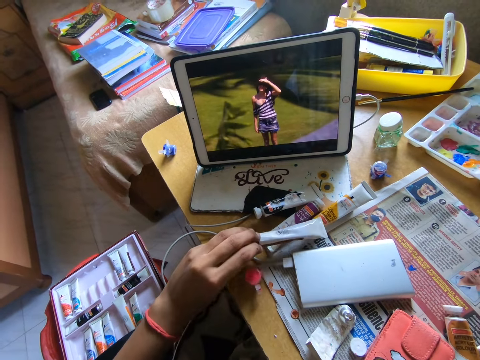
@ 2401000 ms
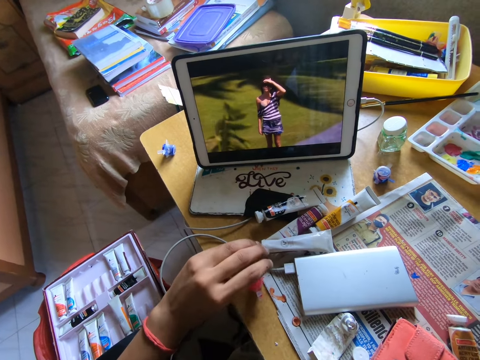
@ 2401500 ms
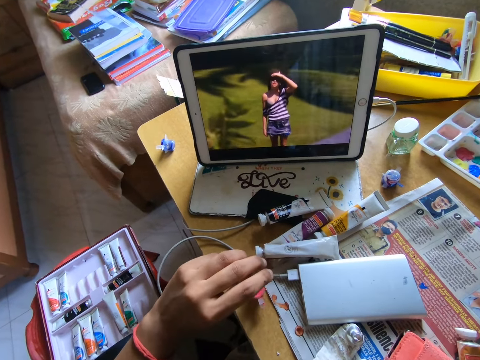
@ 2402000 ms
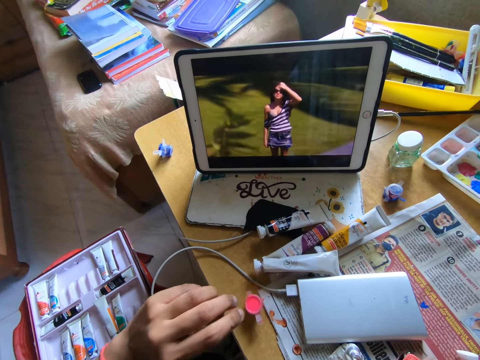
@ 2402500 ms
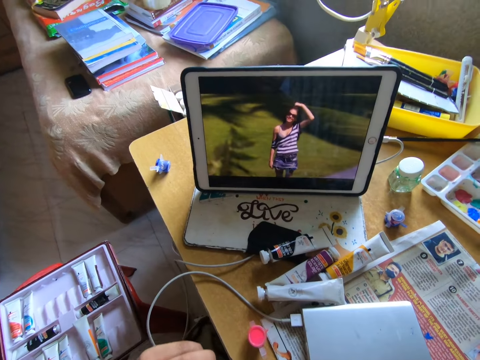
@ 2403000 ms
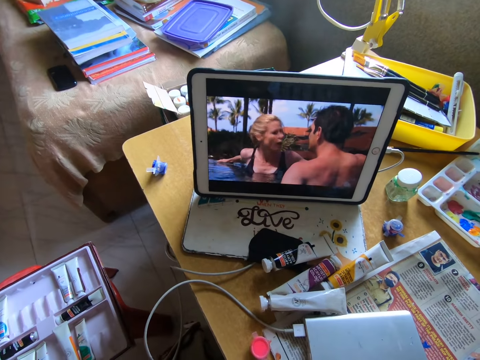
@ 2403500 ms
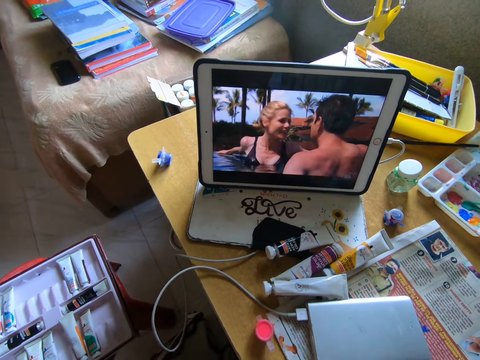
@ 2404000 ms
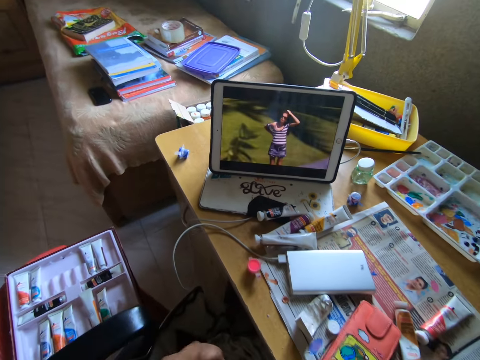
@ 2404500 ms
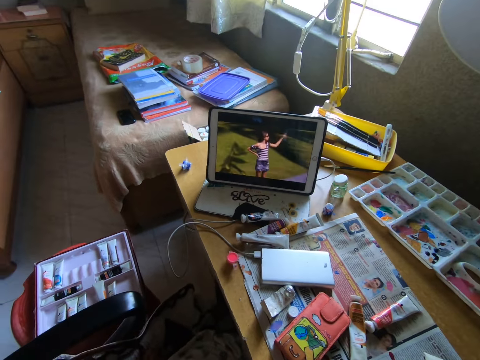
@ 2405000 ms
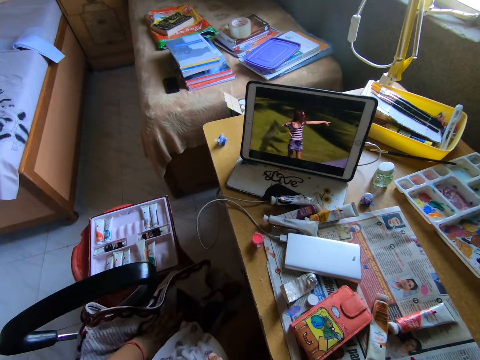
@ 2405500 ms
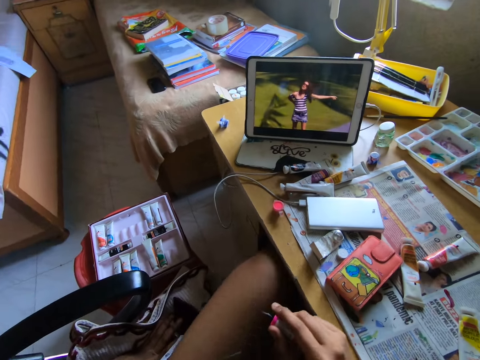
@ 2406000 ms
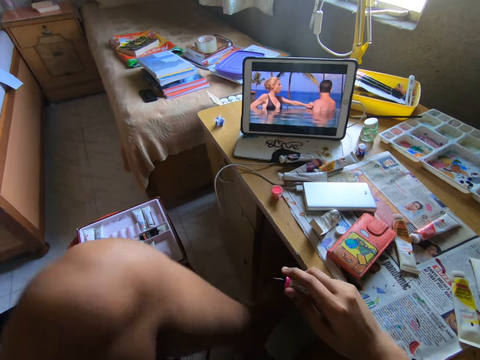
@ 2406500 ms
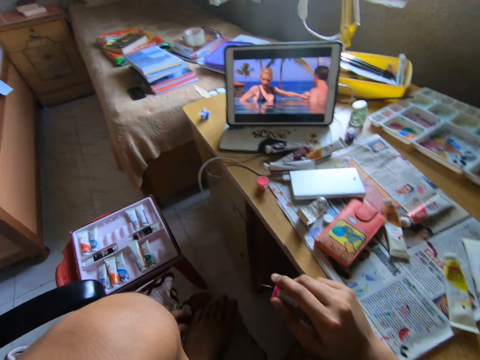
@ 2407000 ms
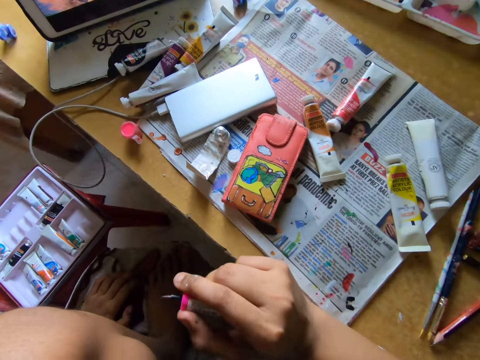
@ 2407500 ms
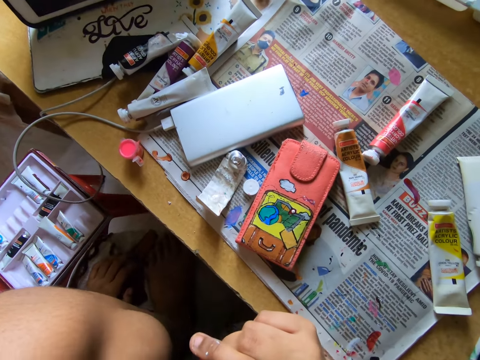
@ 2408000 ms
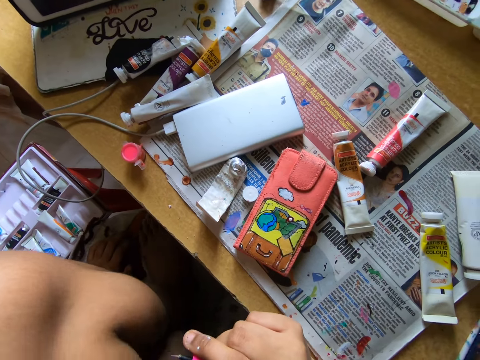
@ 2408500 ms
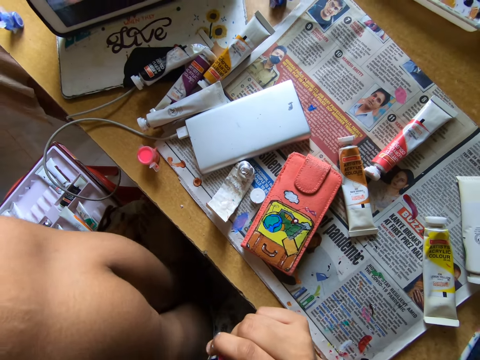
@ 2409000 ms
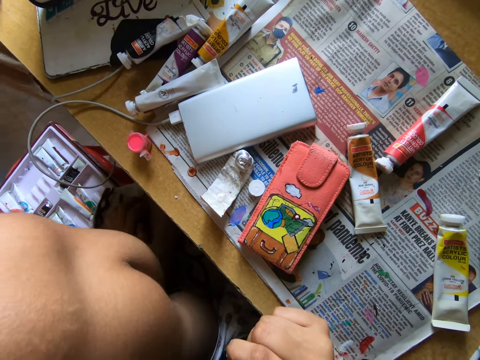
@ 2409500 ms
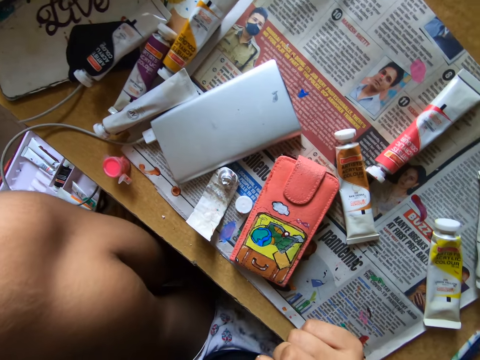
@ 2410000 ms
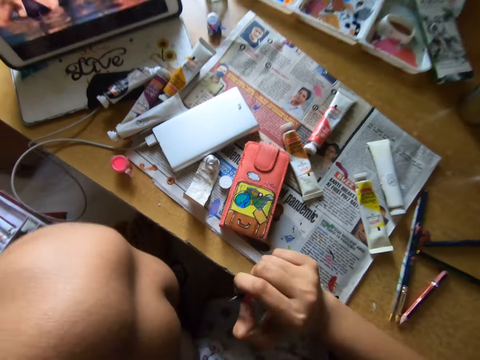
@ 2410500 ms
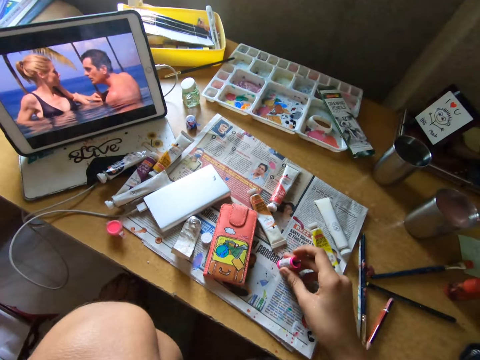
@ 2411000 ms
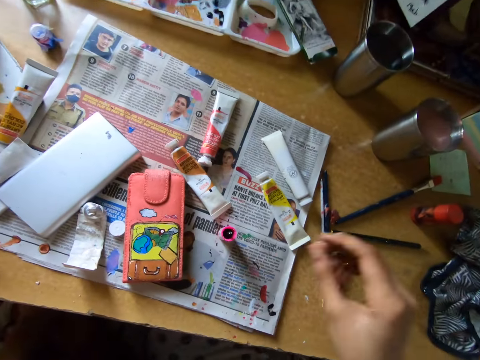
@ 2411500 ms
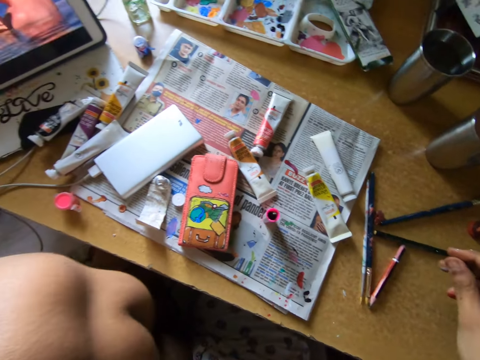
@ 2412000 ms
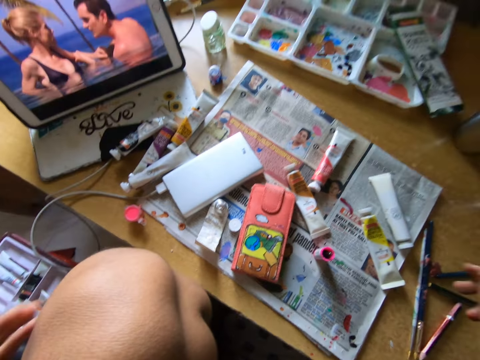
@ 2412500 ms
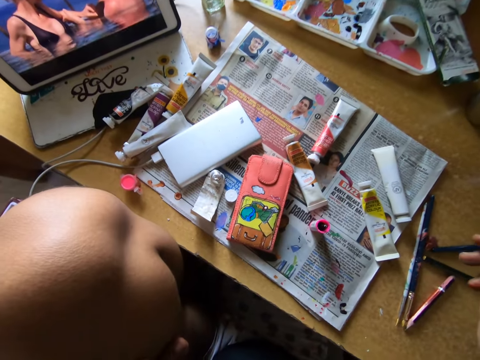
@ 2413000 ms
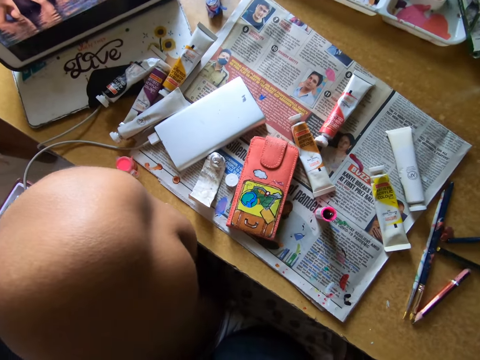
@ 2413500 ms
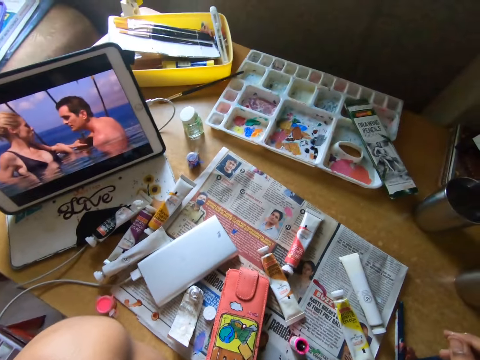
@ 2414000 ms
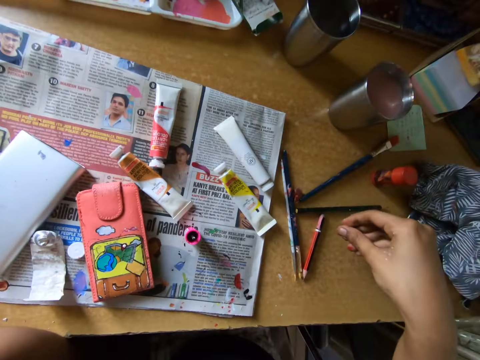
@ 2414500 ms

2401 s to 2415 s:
The camera wearer places the tube on the table. They put a leg on the seat. They place a paint marker on top of a newspaper. They look around.

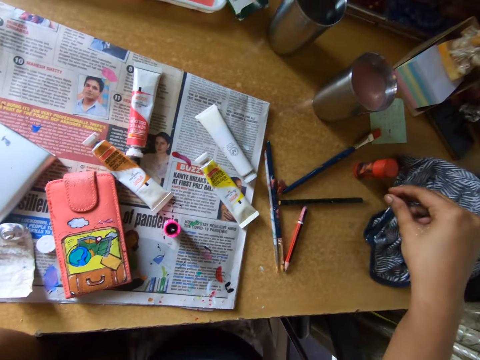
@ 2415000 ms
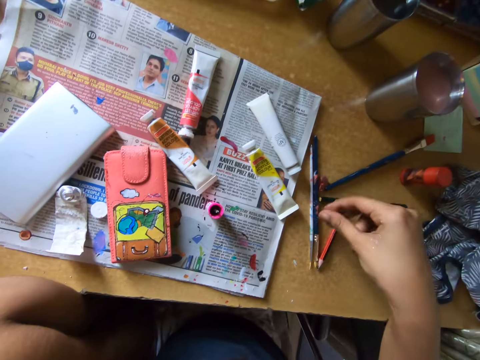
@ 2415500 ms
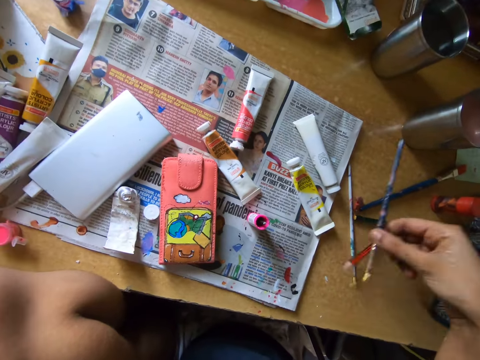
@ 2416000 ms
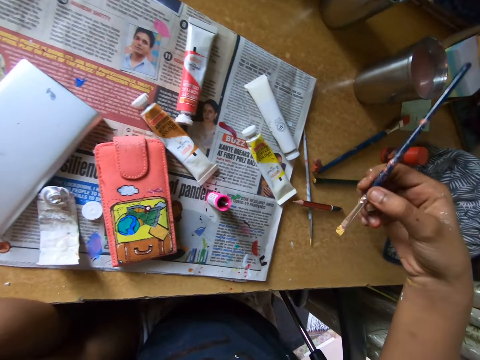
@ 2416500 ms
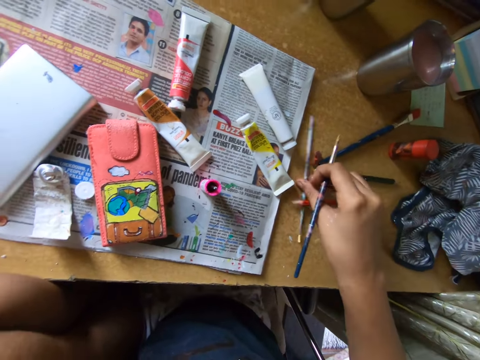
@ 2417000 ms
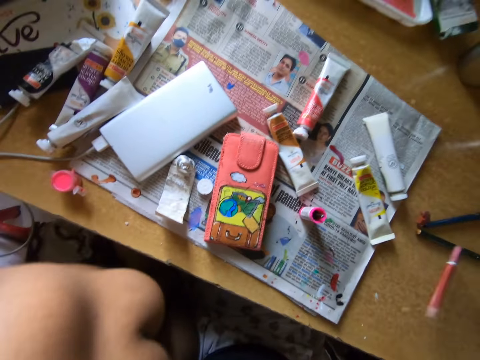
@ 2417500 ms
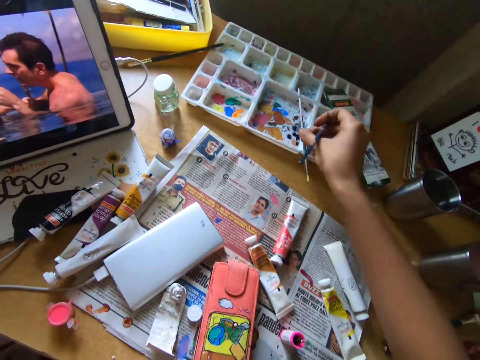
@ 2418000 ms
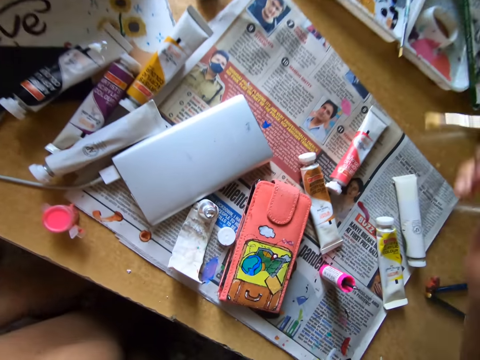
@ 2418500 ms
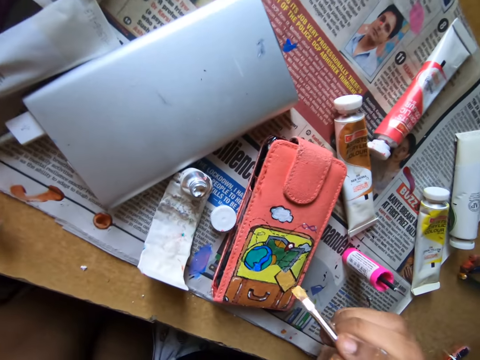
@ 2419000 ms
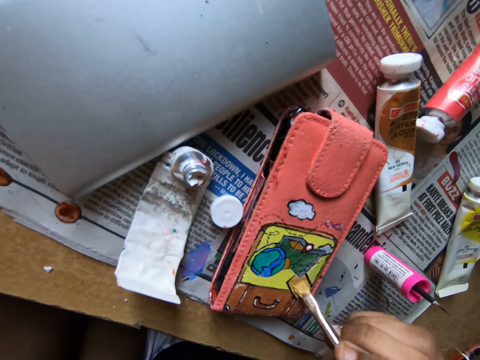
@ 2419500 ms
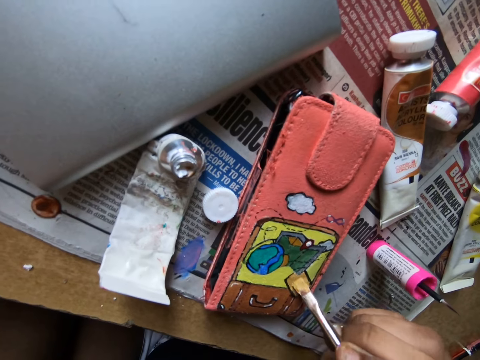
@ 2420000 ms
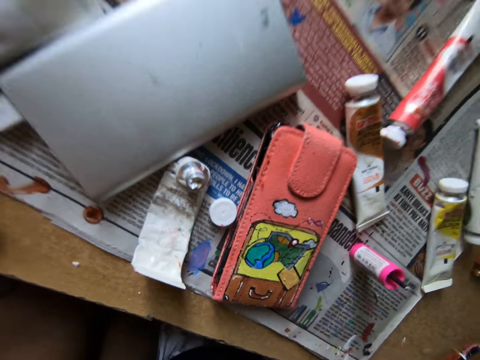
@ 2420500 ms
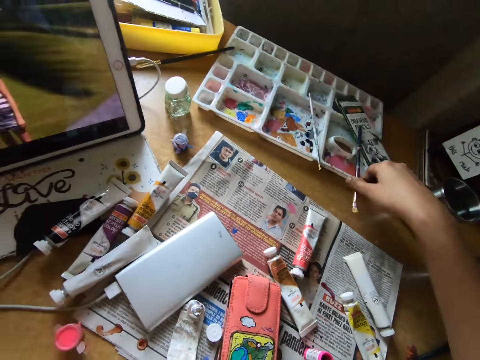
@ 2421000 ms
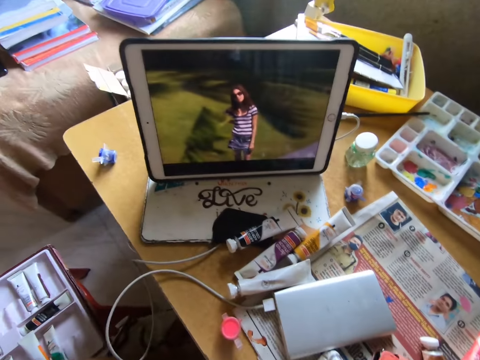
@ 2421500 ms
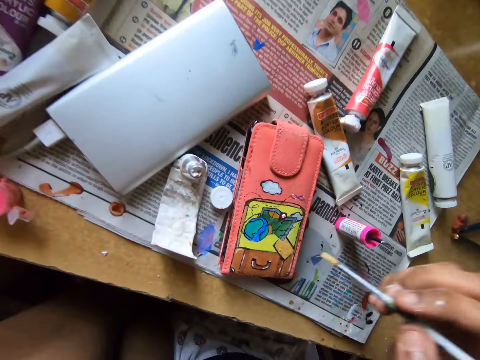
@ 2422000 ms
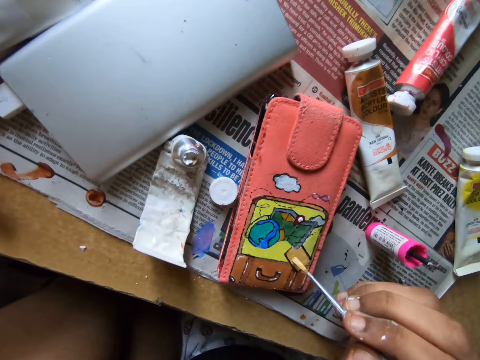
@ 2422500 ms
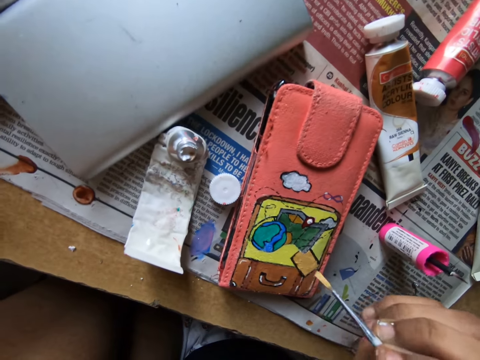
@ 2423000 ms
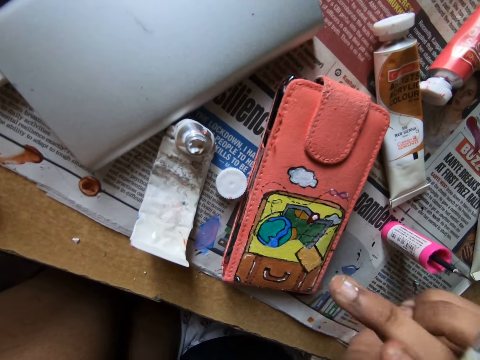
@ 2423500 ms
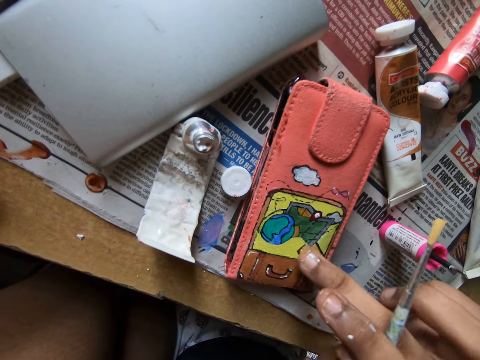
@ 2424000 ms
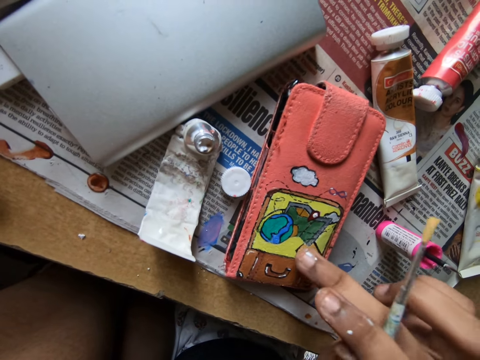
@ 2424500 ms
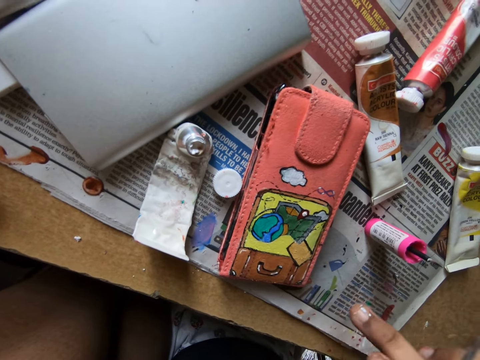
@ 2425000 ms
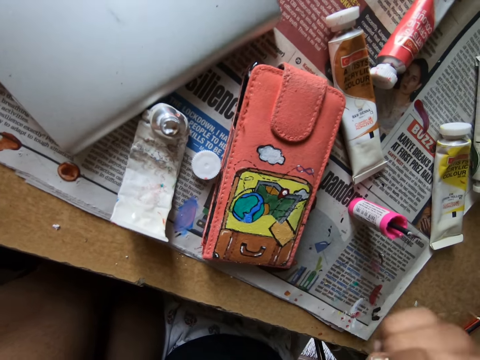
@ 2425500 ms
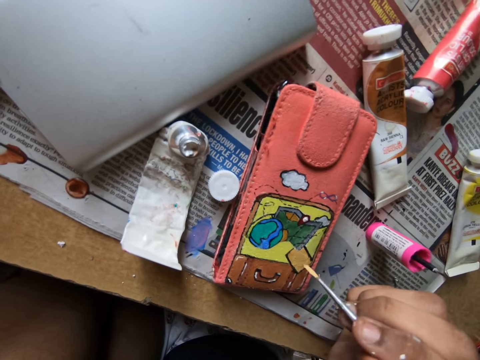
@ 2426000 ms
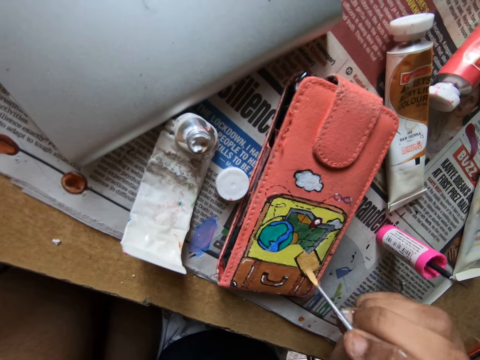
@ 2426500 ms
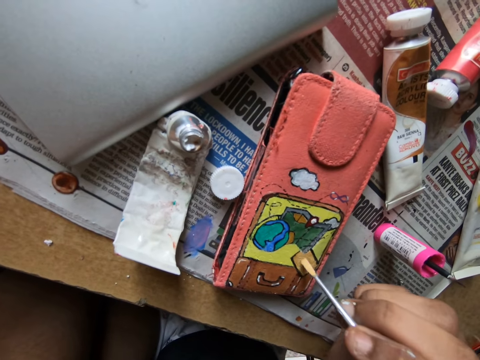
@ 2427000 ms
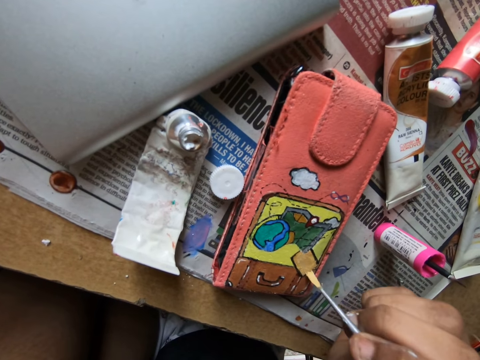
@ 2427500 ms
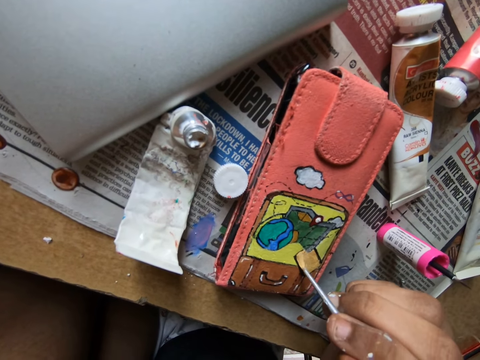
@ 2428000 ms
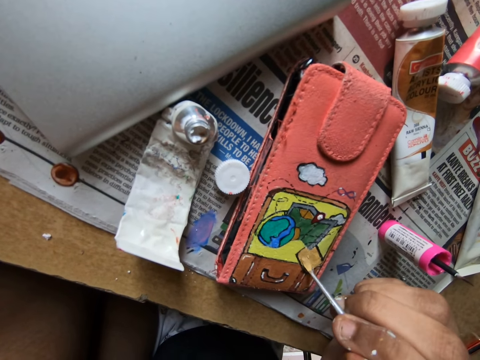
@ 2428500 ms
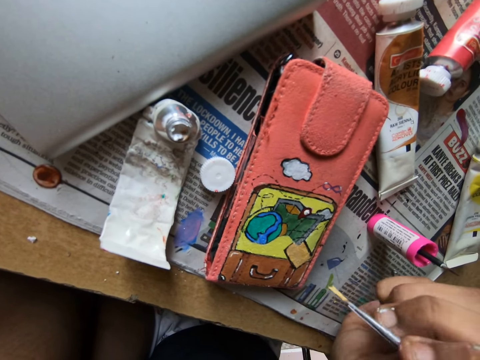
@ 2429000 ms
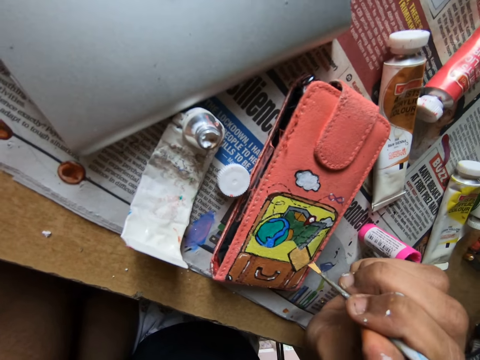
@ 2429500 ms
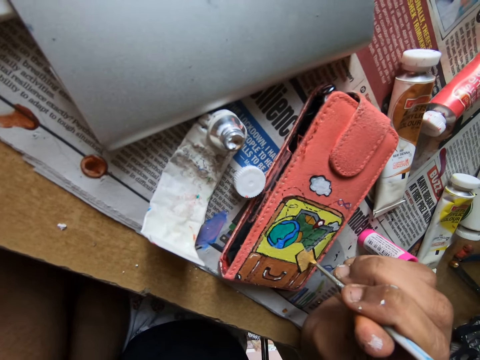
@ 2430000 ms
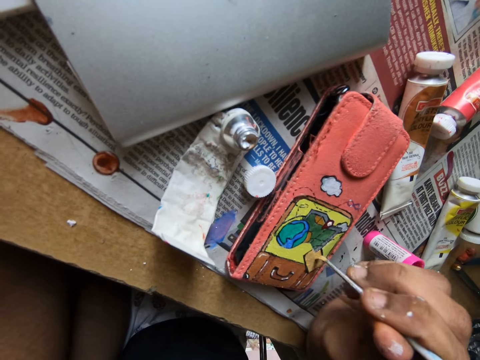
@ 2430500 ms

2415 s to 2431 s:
The camera wearer picks up a brush from the table. They pick up another brush from the table. They put the pencil brush on the paint tray. They paint the pouch on the table with the paint on the brush. They apply glue on the wallet with the pencil brush. They put the pencil brush on the paint tray. They apply glue on the wallet with the pencil brush. They wipe the wallet with a finger. They wipe the finger on a newspaper. They apply glue on the wallet with the pencil brush.
